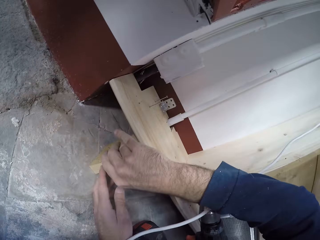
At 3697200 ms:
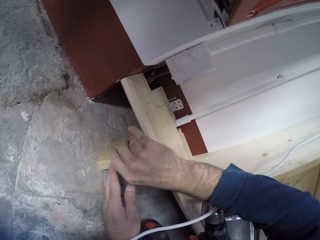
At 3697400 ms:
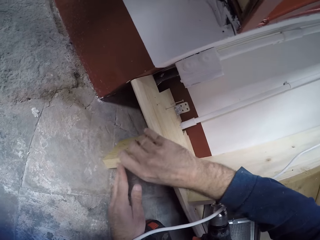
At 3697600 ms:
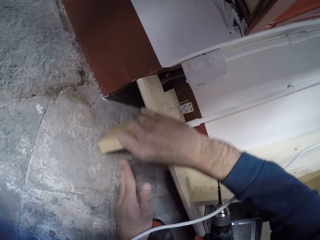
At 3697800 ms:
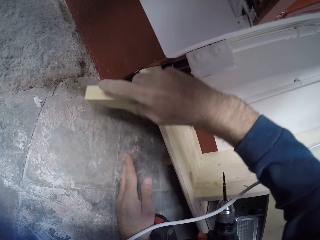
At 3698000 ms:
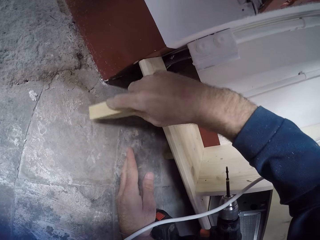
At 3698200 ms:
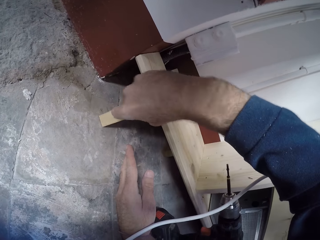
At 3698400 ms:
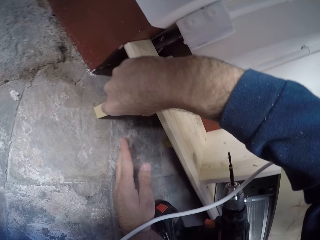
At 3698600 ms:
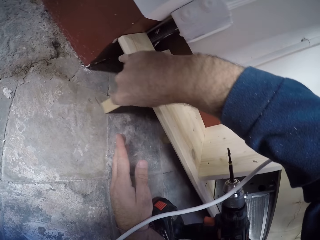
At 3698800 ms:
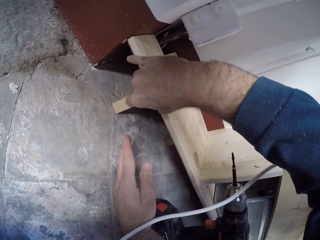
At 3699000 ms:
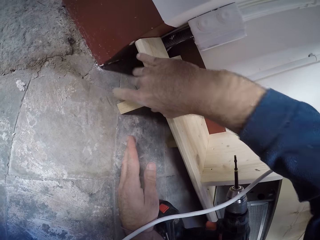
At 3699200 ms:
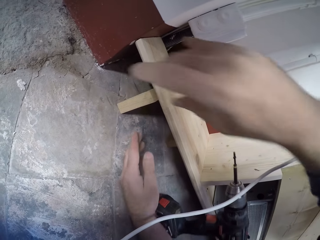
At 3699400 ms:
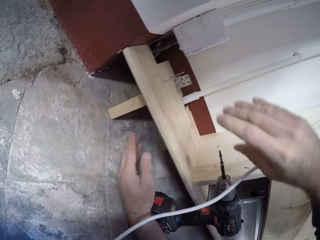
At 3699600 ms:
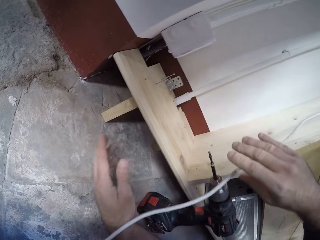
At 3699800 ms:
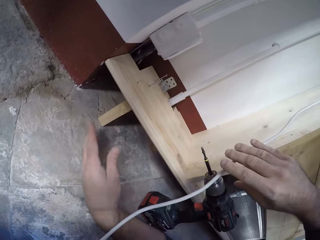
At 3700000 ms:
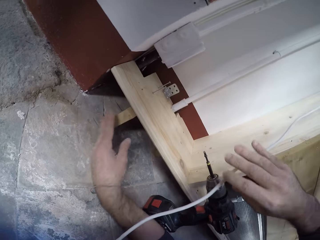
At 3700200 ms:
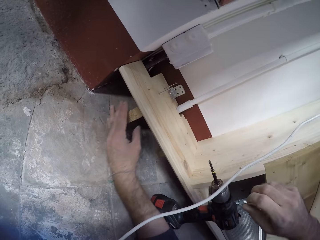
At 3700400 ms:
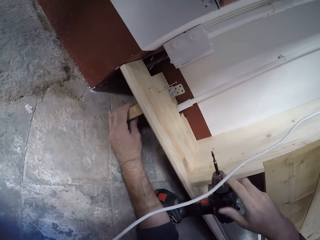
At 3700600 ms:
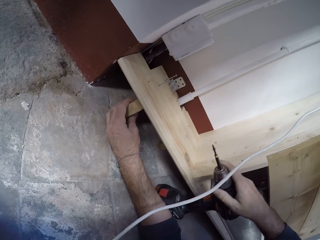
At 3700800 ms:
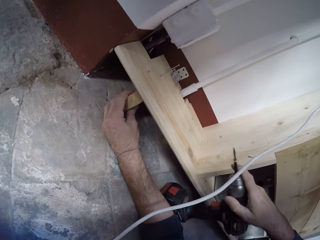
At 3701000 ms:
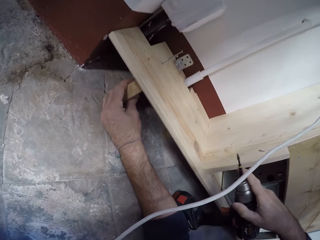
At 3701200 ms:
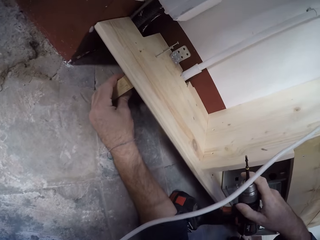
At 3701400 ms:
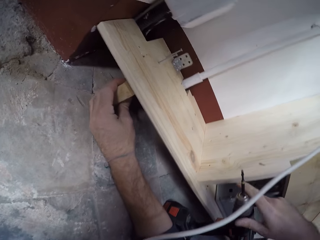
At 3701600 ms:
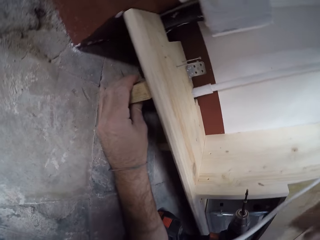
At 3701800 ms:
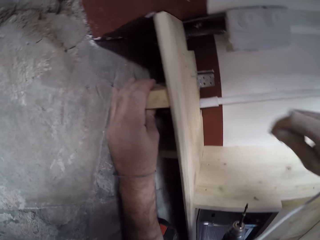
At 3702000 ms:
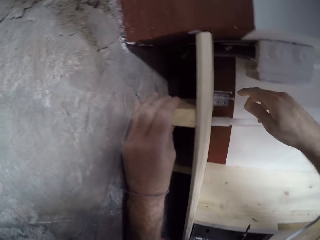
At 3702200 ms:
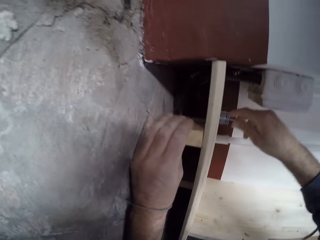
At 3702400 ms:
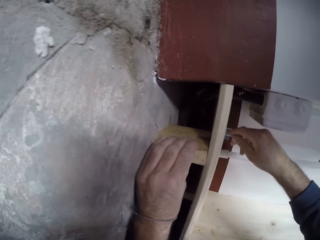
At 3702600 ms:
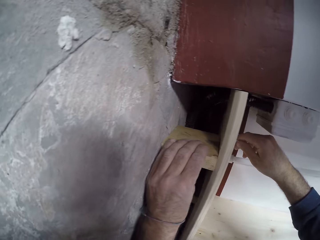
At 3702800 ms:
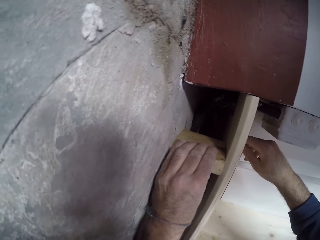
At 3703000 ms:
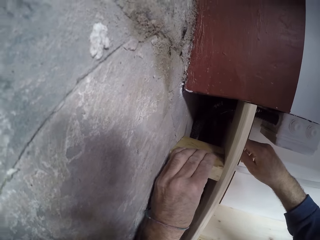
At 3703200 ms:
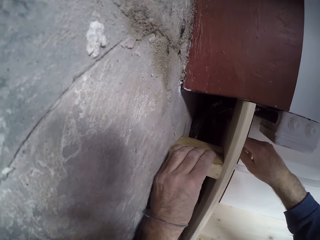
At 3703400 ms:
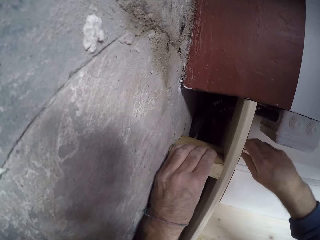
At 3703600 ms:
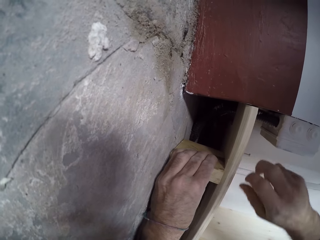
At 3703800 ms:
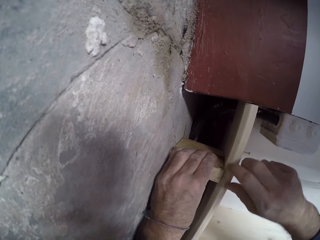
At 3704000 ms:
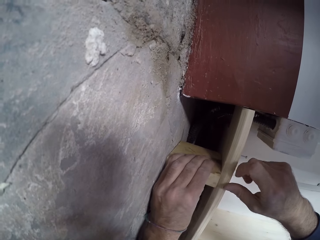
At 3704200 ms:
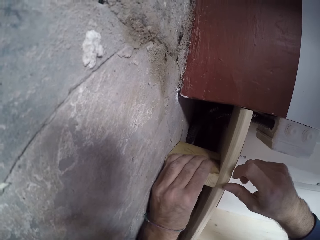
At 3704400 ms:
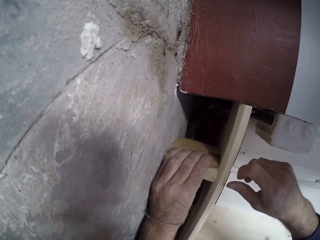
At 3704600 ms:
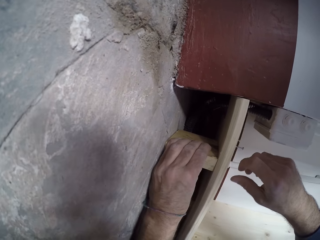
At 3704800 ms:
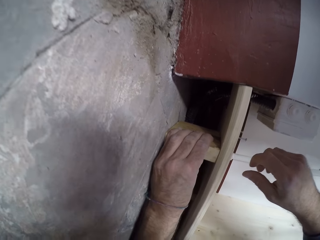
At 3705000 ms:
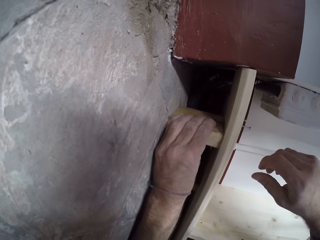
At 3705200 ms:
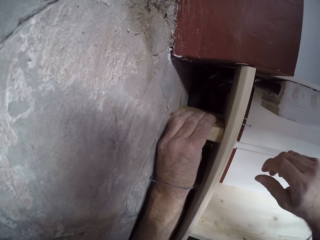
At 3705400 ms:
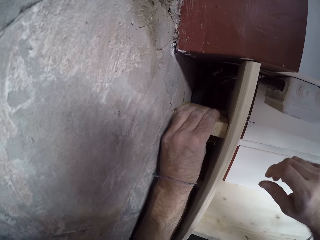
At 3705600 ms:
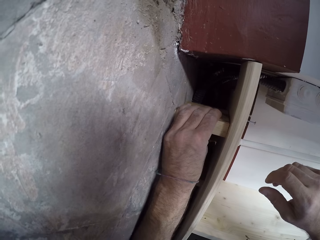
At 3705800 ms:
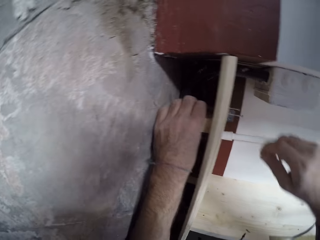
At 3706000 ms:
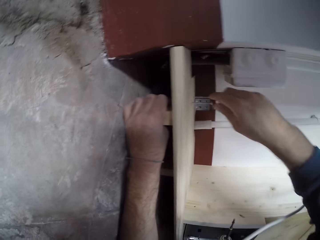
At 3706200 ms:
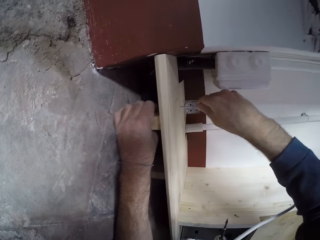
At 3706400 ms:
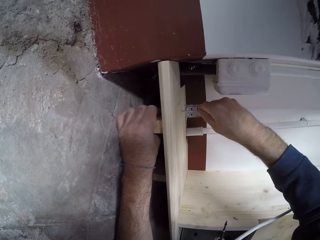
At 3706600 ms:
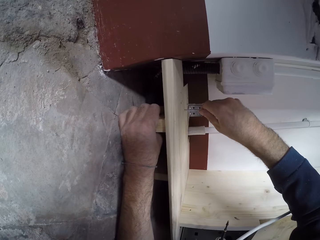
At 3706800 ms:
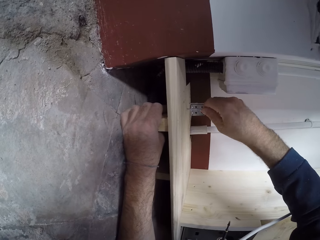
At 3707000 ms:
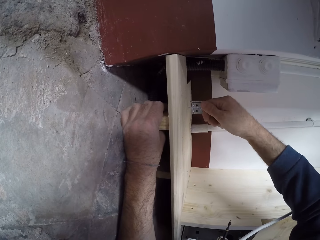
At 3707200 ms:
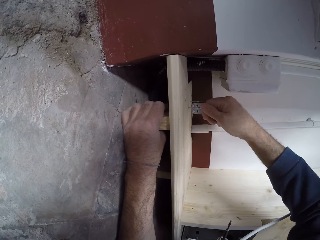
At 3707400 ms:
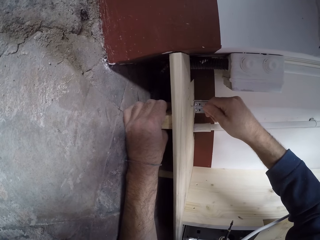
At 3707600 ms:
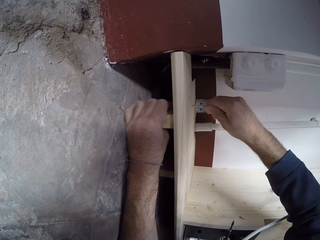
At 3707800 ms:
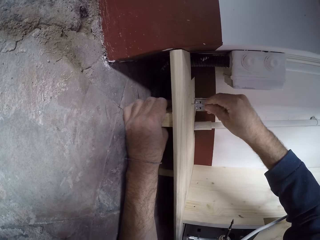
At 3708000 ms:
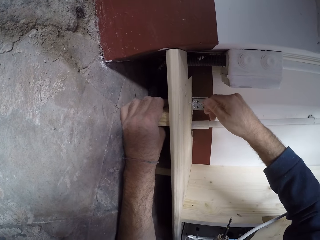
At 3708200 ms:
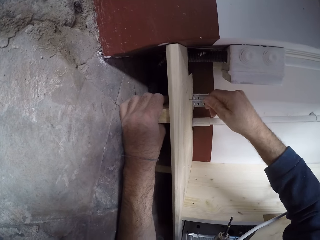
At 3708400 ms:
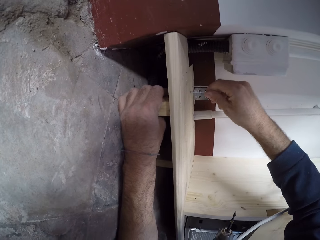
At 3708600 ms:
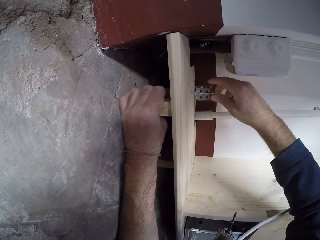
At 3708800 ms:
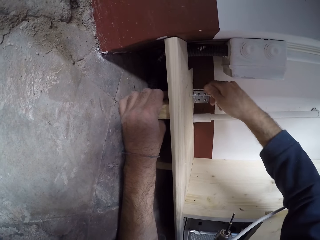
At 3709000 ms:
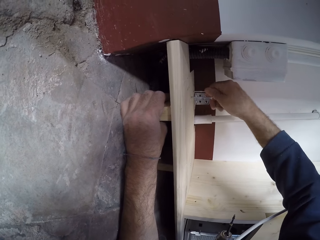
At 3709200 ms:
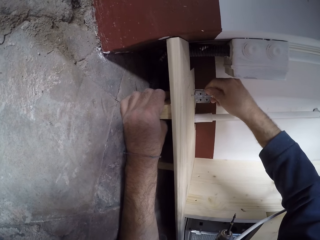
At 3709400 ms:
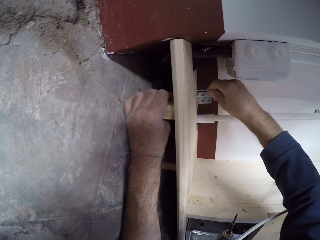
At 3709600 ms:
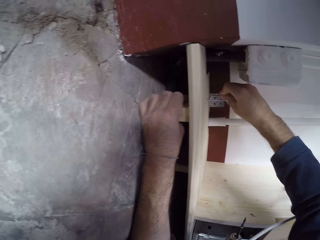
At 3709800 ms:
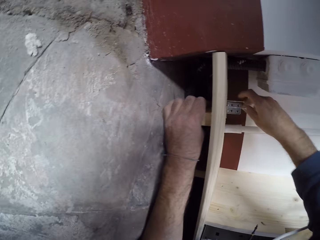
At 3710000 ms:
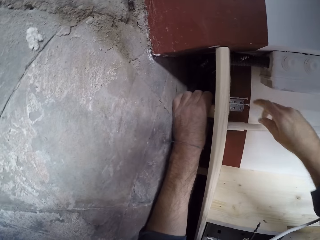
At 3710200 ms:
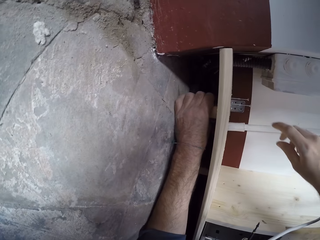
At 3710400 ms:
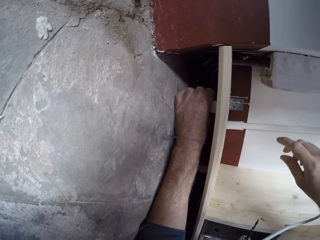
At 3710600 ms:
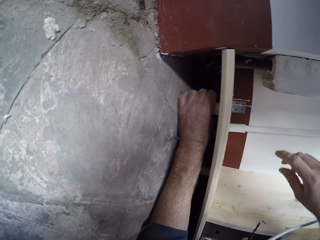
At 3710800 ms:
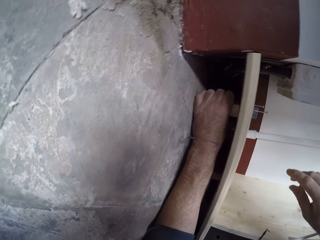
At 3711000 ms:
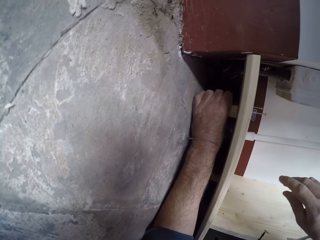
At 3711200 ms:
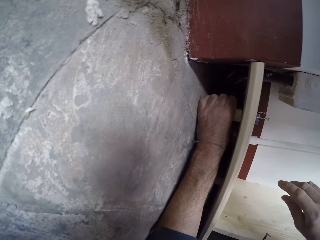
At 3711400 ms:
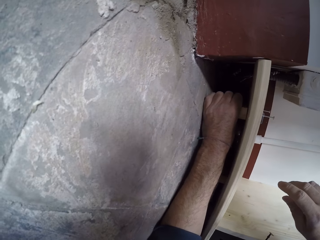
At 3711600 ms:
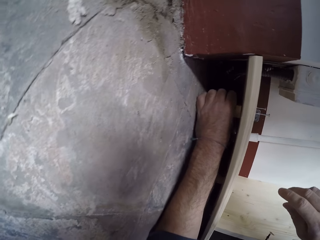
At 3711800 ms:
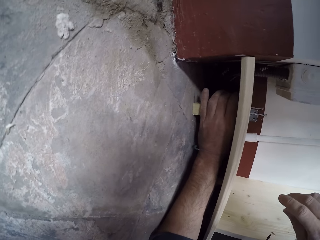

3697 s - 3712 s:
The camera wearer touches the small piece of wood using both hands. He lifts the small wood using his right hand. He moves the small piece of wood along the floor using his right hand. He removes his right hand off the wood. He adjusts the wood with his left hand. He touches the small piece of wood using his left hand. He touches the drill using his right hand and moves the drill towards him using his right hand. He screws the screw with his right hand. He turns the small wood using his left hand. He moves his right hand along the wood. He touches the large wood using his right hand. He moves the small piece of wood using his left hand. He holds the screw using his right hand. He twists the screw using his right hand. He removes his hand from the screws. He twists the other screw using his right hand. He removes his right hand from the screws. He moves the small piece of wood beneath the wood using his left hand.

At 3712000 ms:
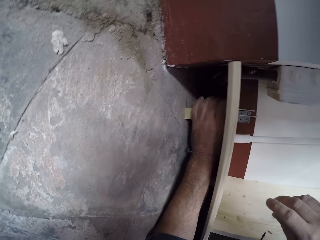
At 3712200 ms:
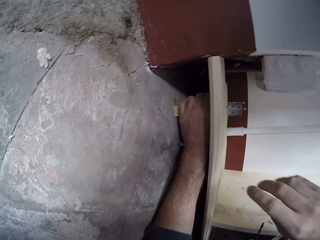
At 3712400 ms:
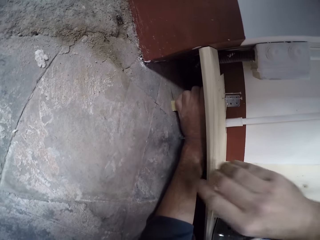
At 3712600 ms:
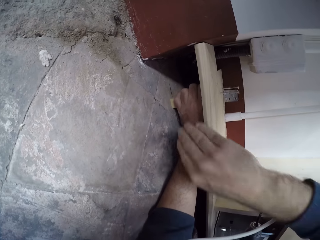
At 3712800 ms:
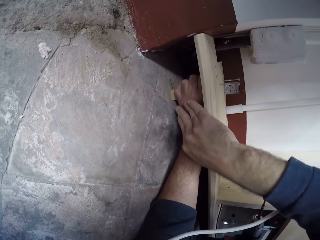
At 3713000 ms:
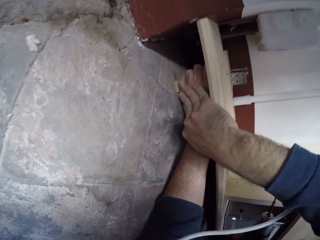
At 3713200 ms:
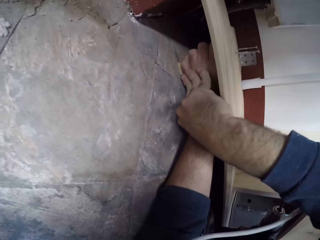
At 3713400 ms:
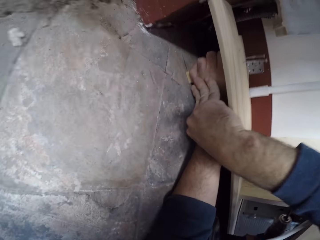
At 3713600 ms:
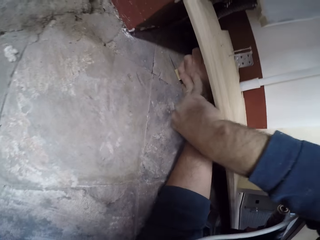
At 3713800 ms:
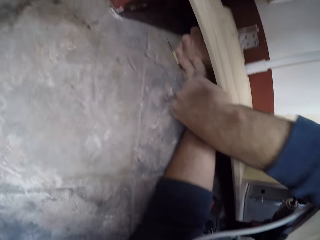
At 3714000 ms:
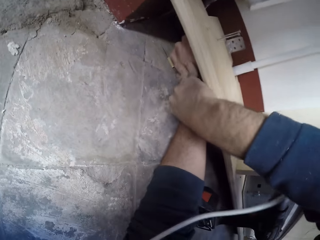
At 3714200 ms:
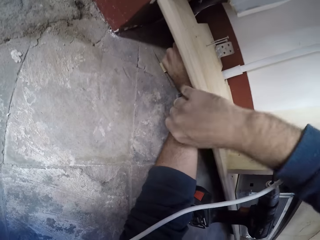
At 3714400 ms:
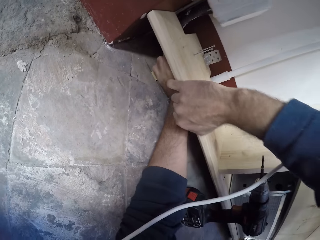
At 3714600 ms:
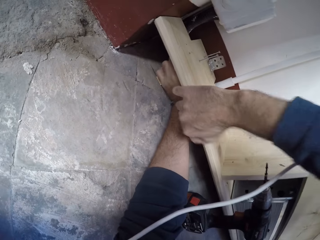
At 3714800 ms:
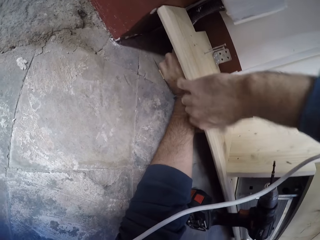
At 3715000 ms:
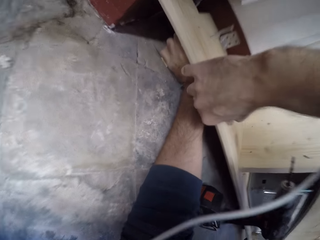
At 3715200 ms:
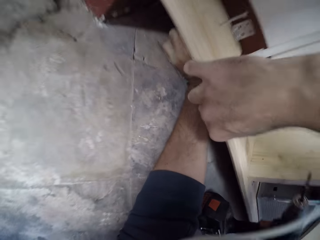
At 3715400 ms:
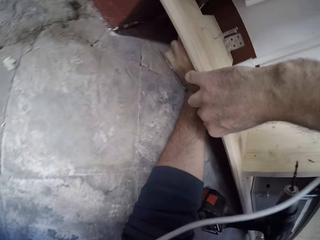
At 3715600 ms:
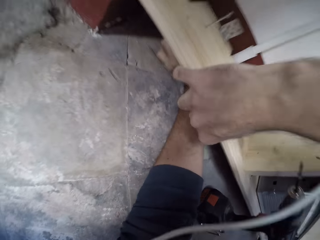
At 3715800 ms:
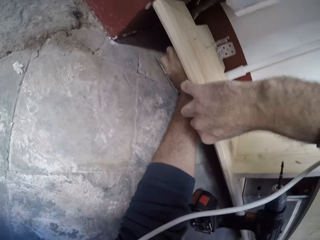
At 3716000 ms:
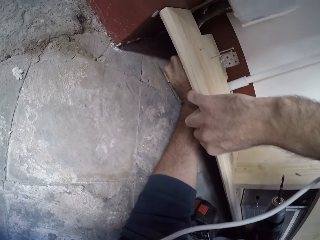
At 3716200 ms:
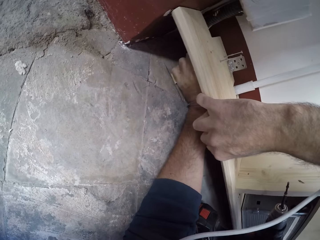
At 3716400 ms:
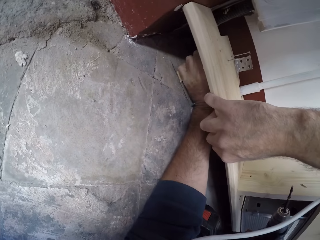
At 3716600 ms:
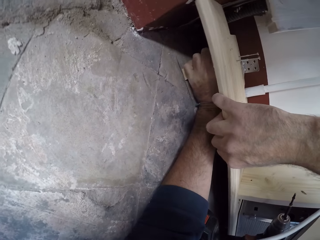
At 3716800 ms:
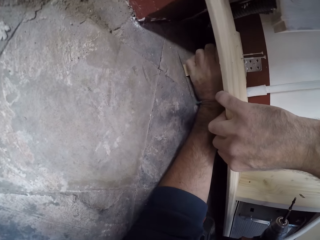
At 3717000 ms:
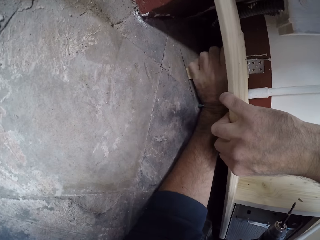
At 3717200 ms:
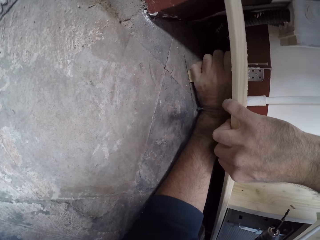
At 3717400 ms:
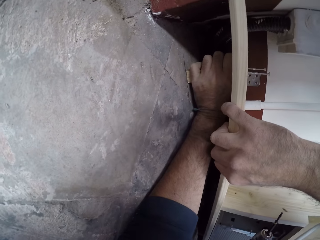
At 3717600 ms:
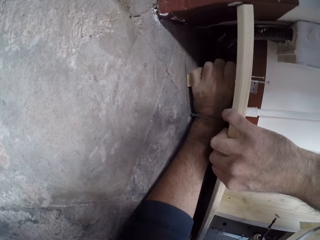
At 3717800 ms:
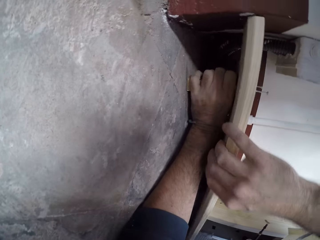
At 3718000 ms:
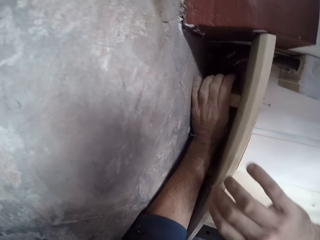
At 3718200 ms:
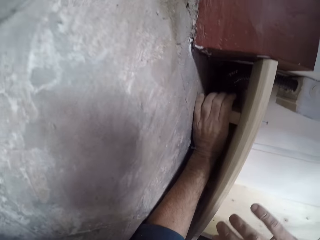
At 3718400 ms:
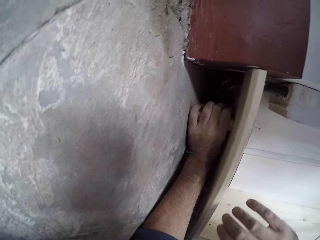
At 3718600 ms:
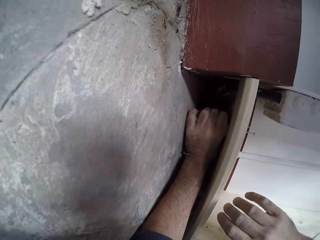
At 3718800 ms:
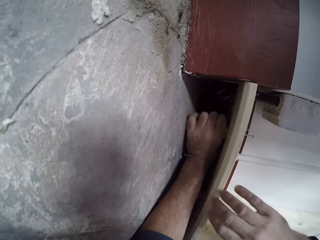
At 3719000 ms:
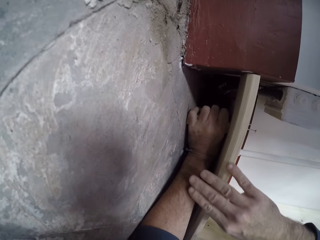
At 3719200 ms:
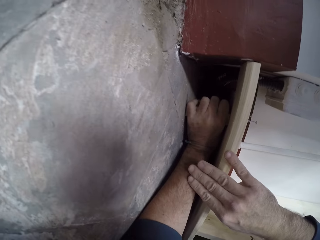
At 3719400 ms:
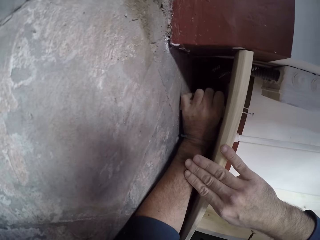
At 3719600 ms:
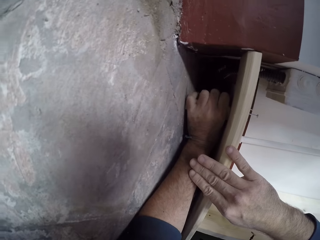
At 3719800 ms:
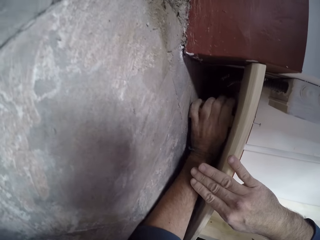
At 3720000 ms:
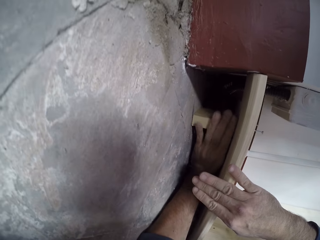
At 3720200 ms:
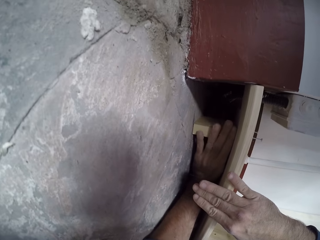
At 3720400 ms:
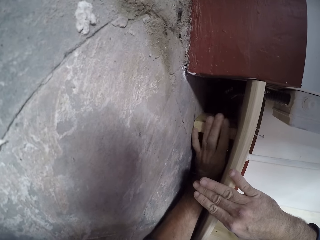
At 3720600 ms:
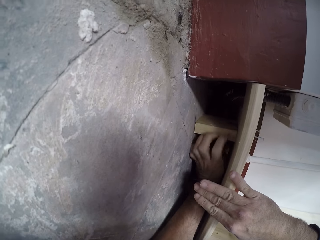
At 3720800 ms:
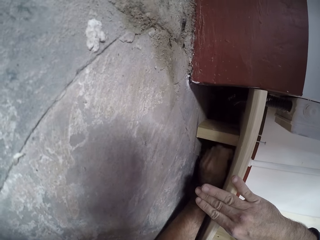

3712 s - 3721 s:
The camera wearer pushes his left hand with his right hand. He touches his left hand using his right hand. He pushes the small piece of wood inside using both his hands. He lifts the wood using his right hand. He removes his left hand from the small piece of wood. He touches the small piece of wood using his left hand. He touches the wood using his right hand. He removes his left hand off the small piece of wood.
